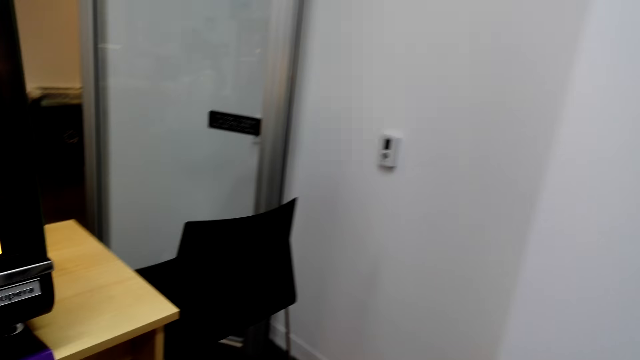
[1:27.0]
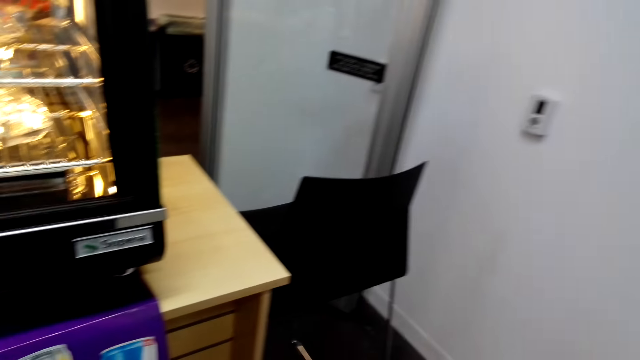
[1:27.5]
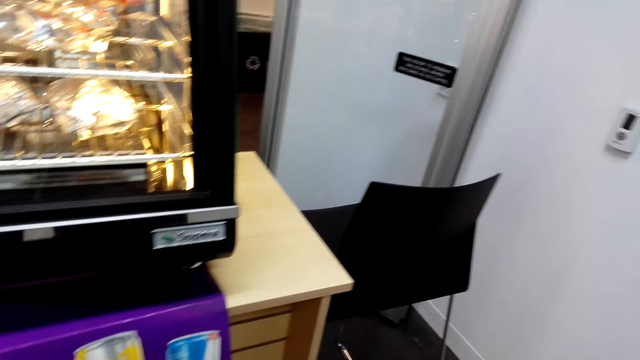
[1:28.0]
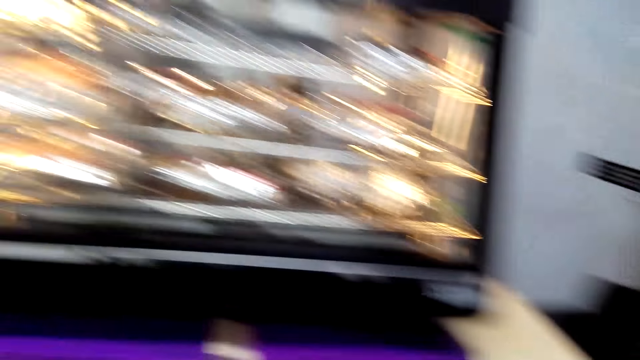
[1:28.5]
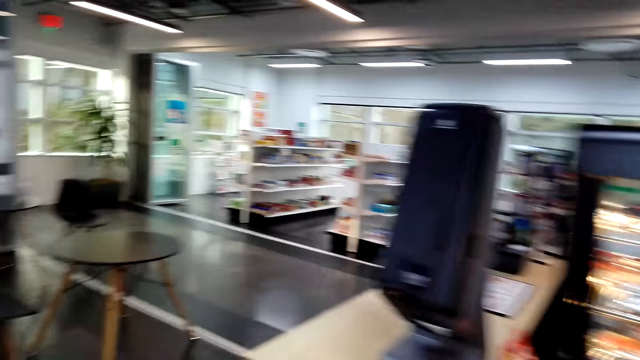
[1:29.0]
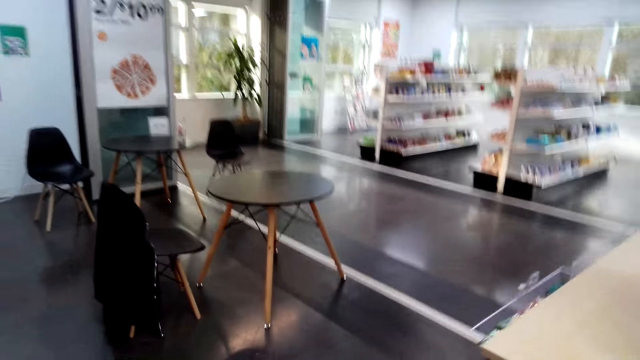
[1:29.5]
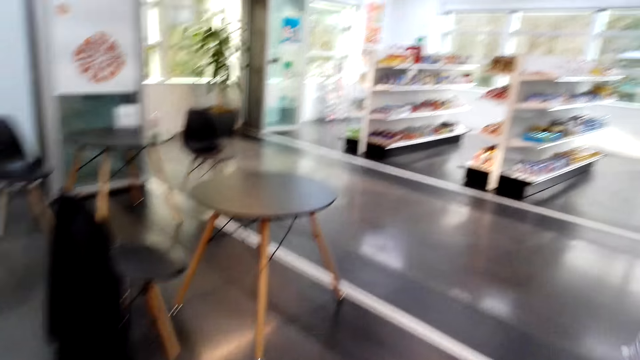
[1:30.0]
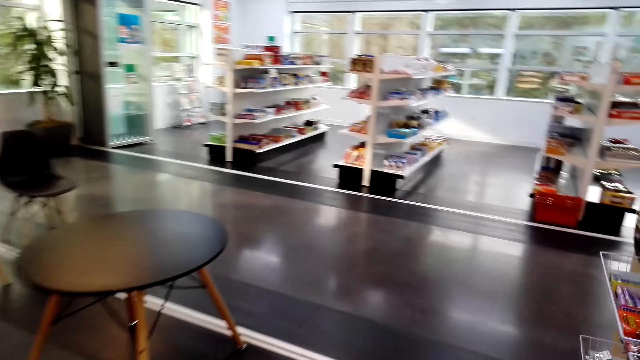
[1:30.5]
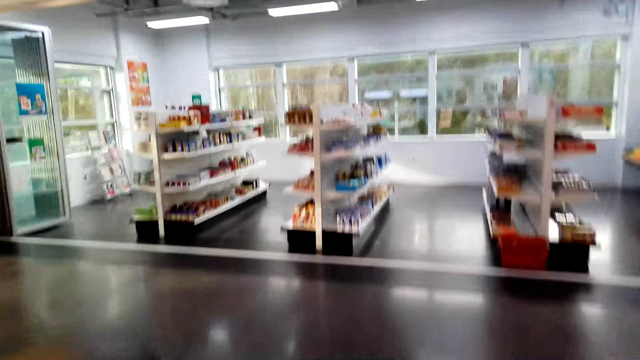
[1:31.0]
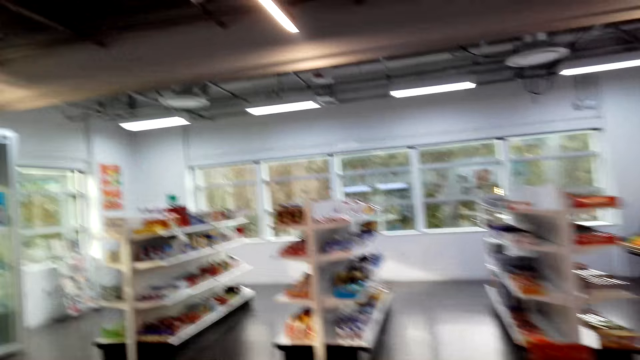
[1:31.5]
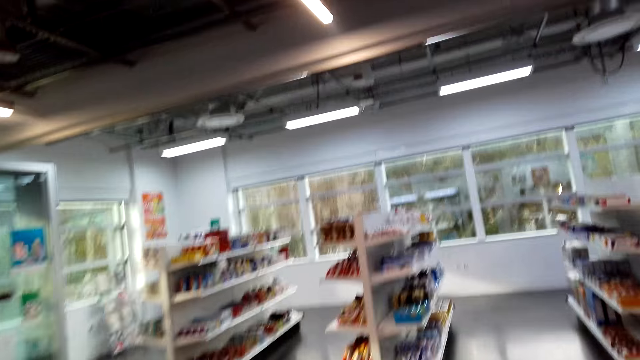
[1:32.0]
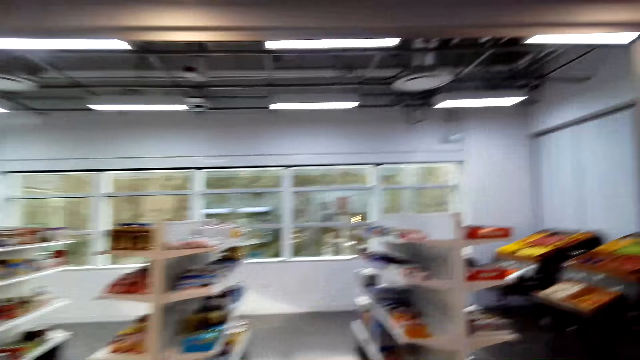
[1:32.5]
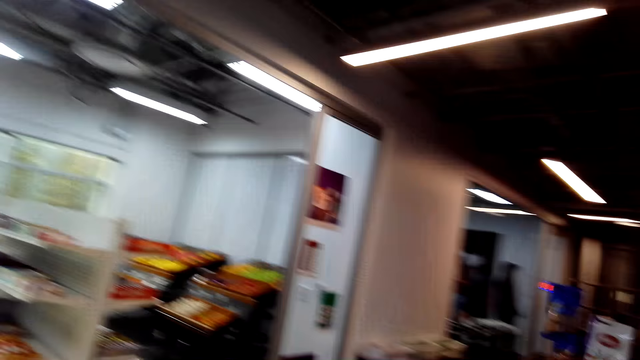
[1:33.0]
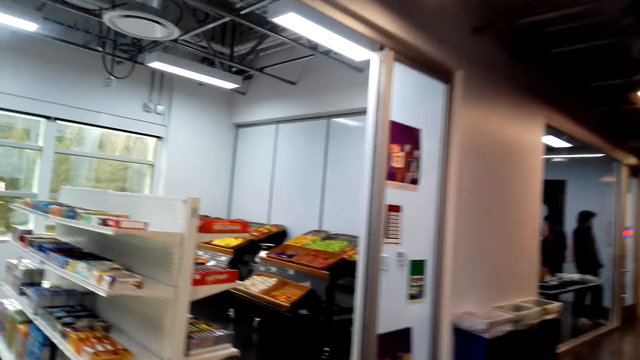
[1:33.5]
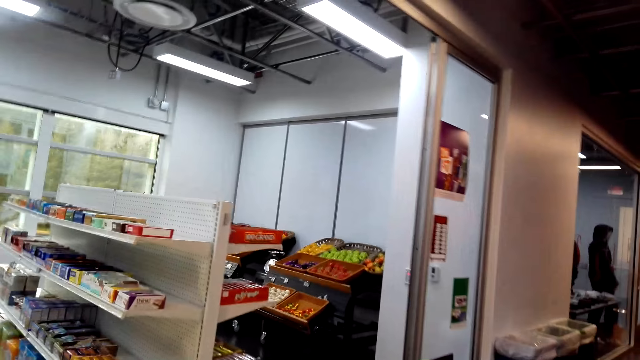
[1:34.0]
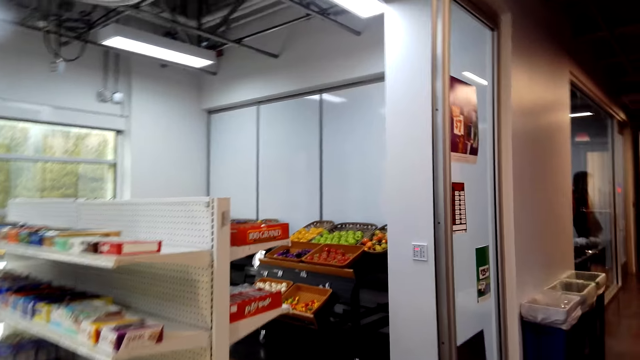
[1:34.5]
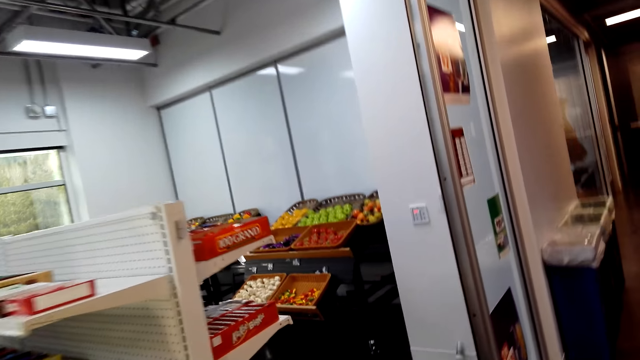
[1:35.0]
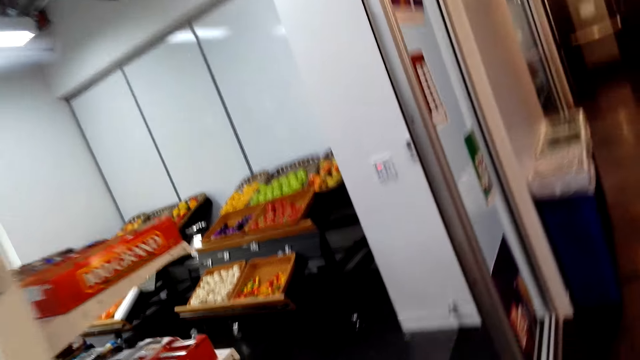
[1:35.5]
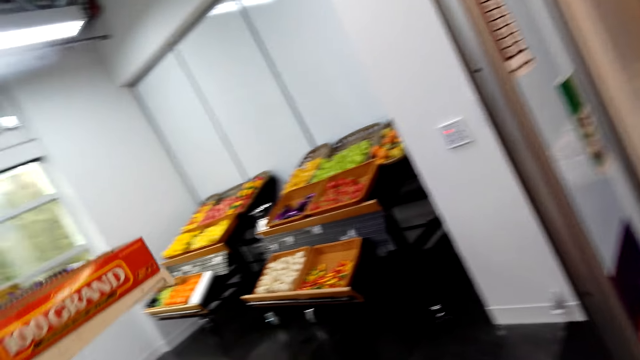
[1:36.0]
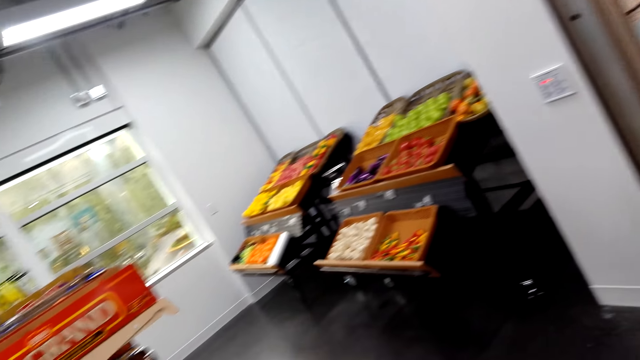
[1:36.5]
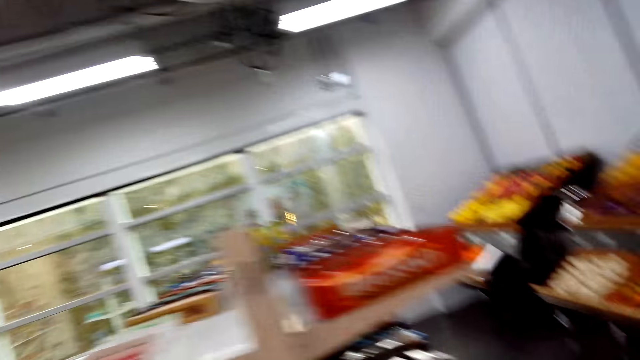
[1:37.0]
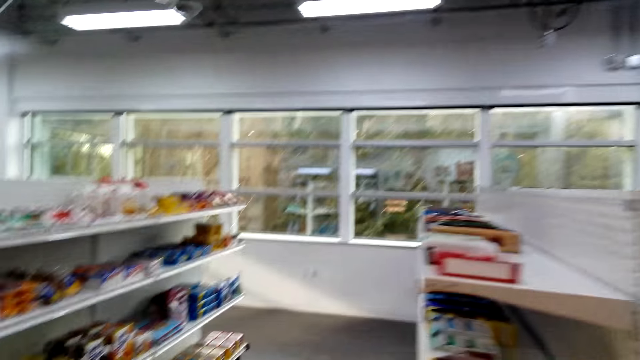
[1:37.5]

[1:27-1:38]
The camera wearer looks at the items on the shelves.

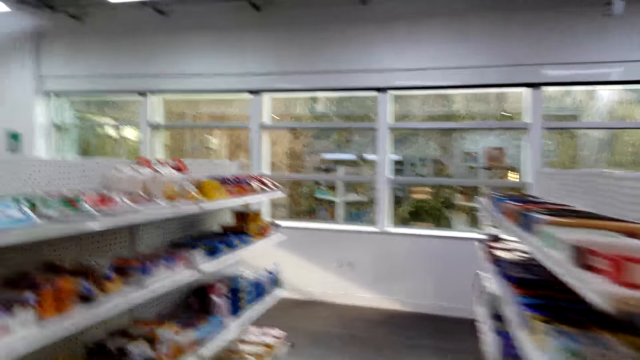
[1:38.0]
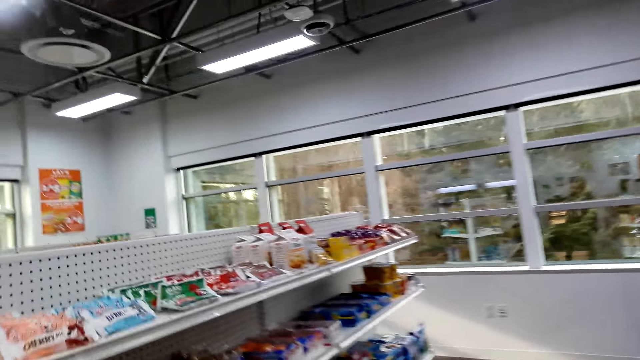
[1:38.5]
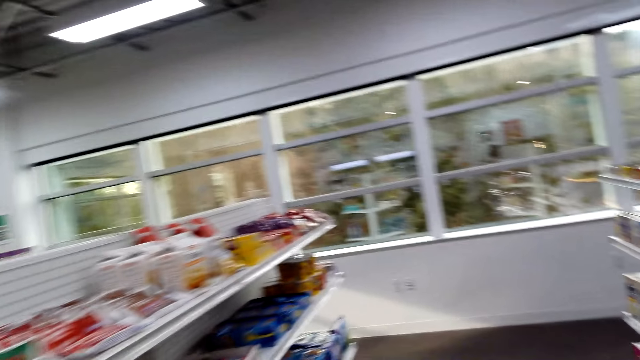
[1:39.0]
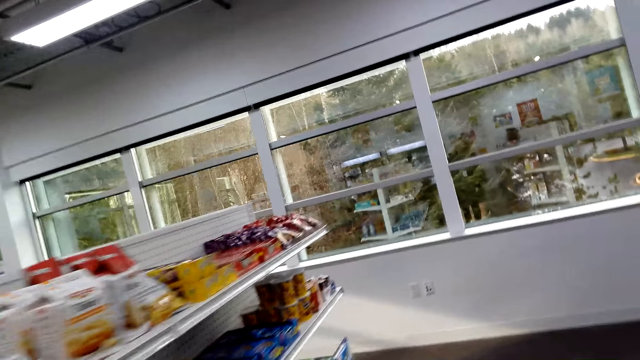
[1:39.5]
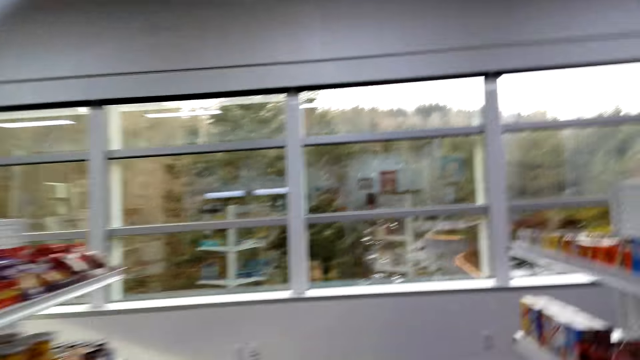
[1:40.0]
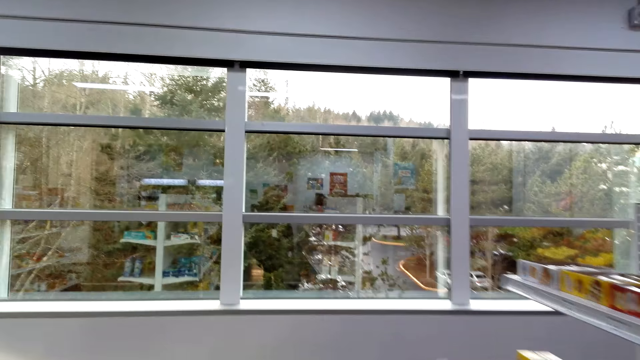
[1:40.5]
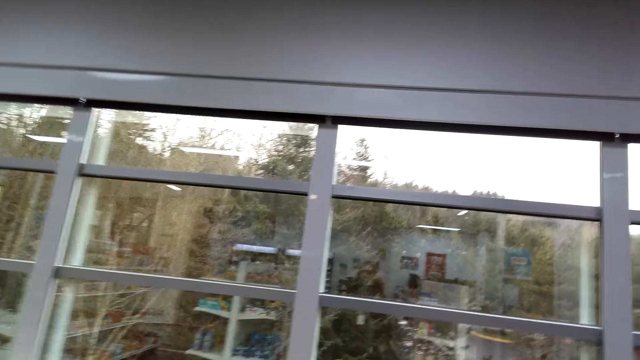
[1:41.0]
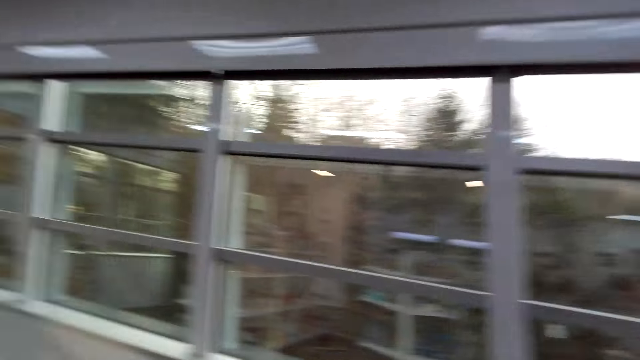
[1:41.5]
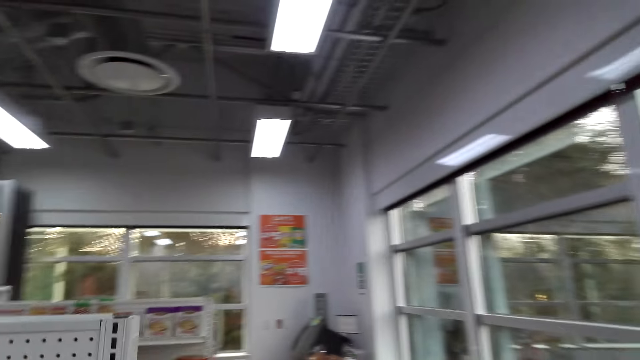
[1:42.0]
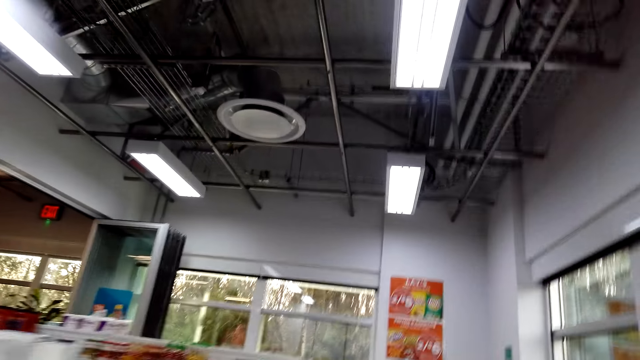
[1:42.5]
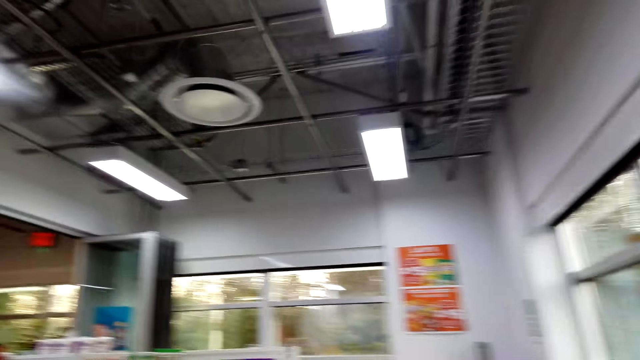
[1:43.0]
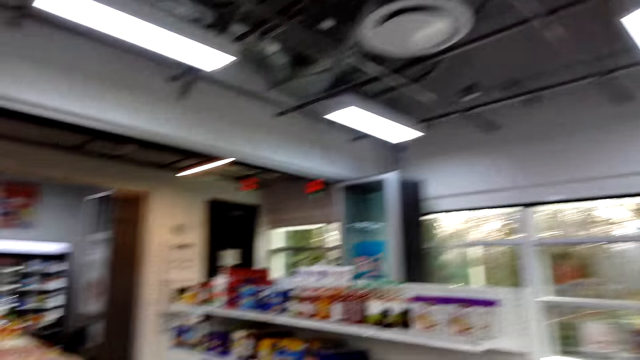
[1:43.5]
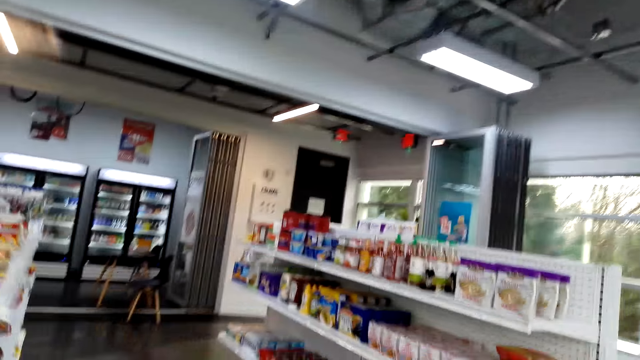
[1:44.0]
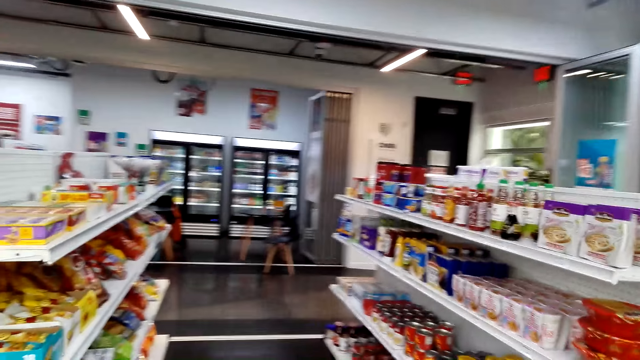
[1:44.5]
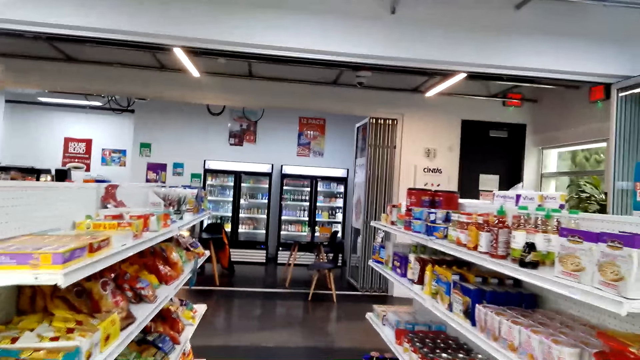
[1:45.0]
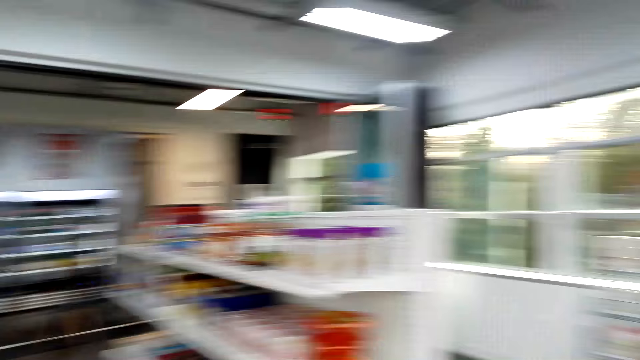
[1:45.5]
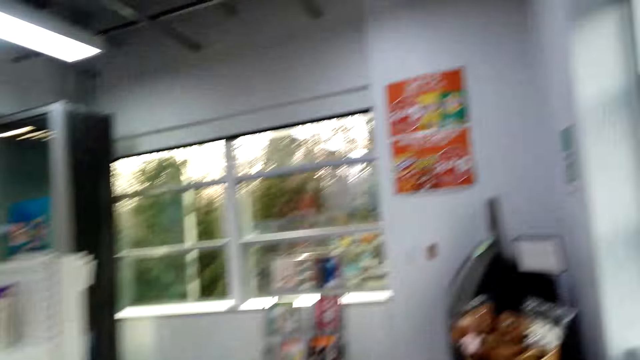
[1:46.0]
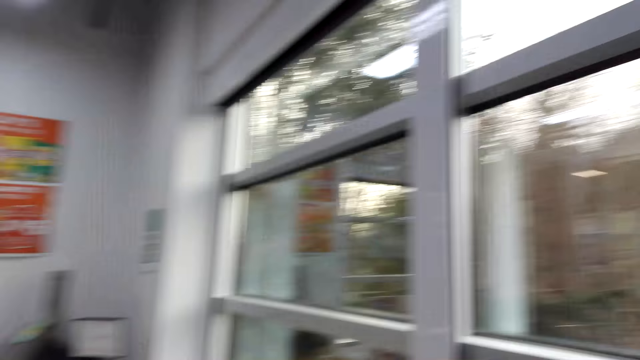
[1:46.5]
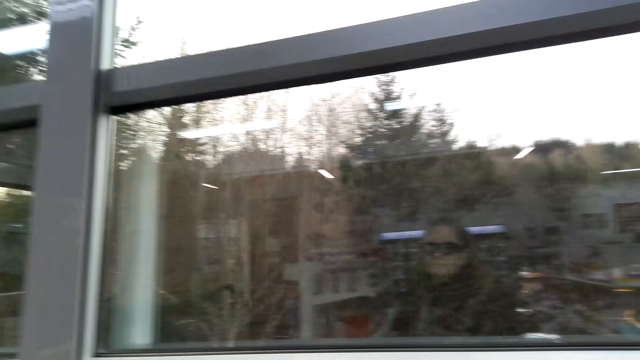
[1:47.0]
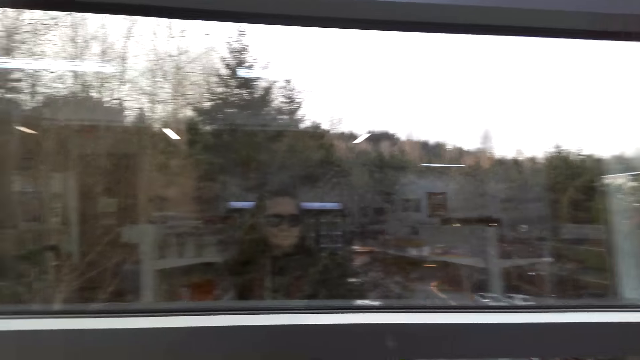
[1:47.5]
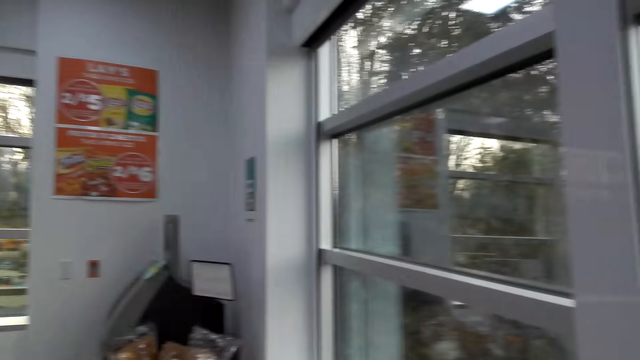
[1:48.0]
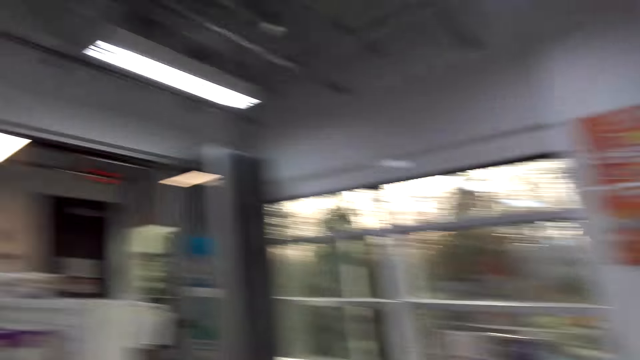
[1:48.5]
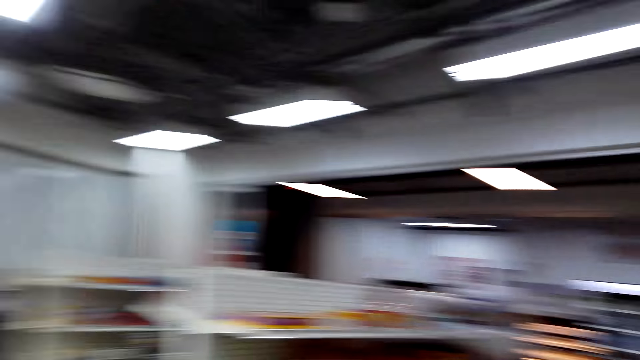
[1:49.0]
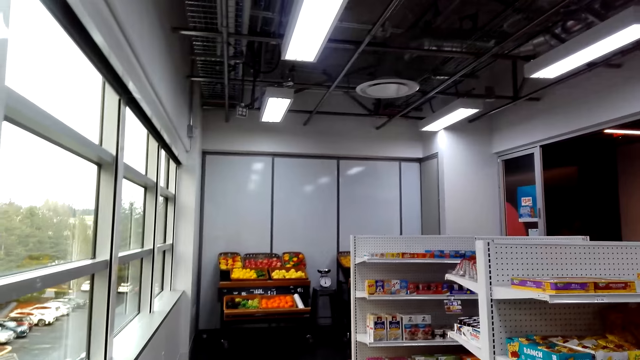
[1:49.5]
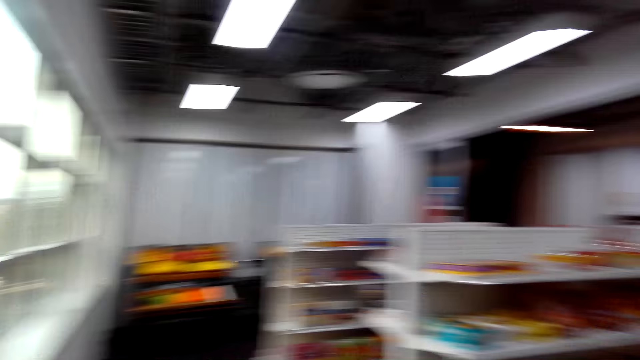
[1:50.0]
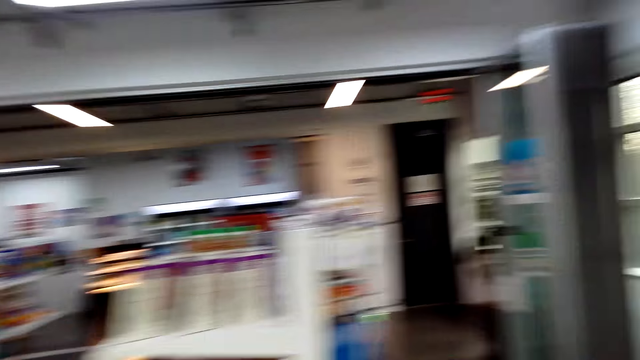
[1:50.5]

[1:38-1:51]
The camera wearer walks beside the shelves. They look on the other side. They look through the window. They look around the supermarket.
